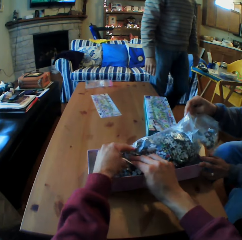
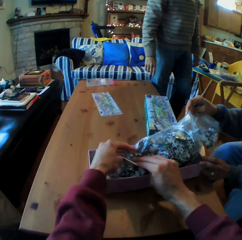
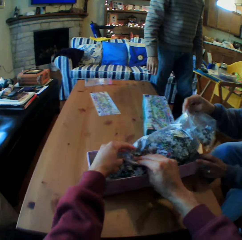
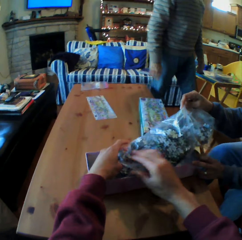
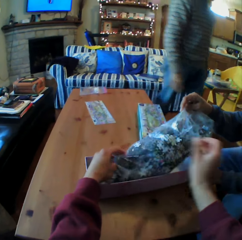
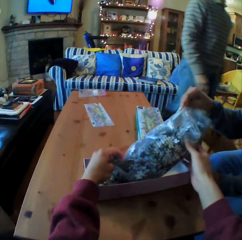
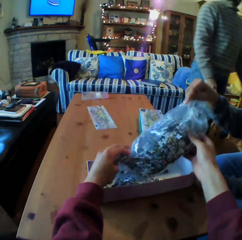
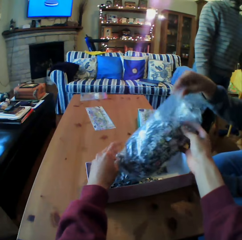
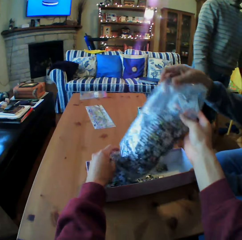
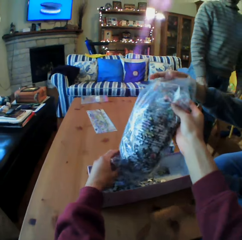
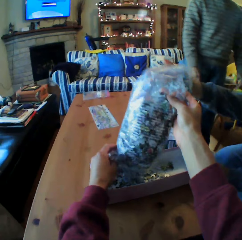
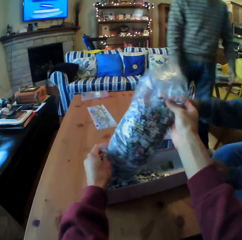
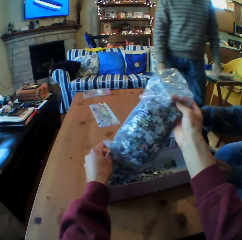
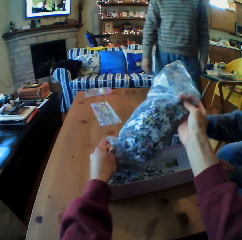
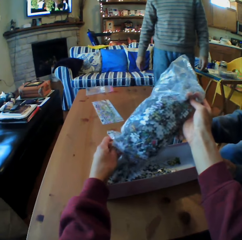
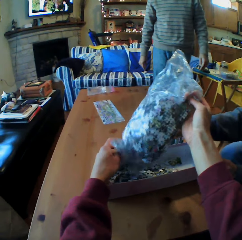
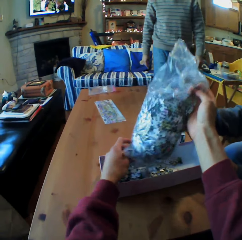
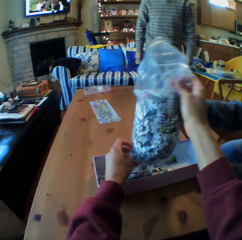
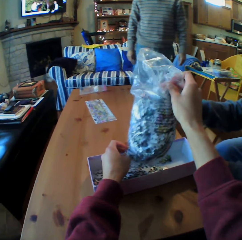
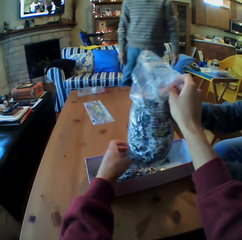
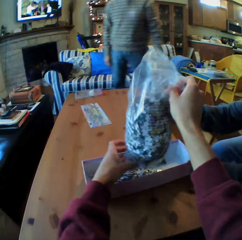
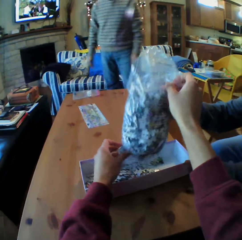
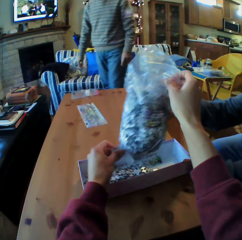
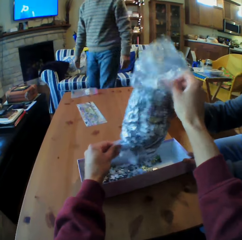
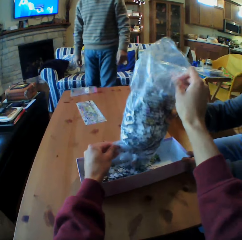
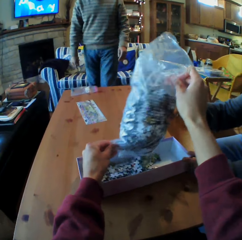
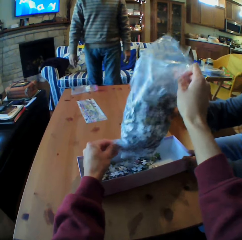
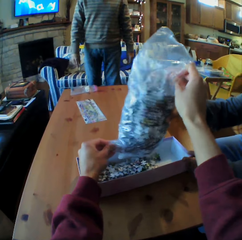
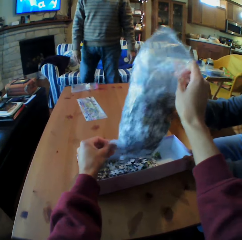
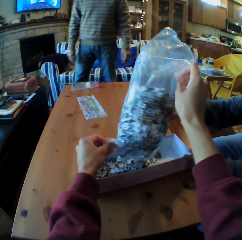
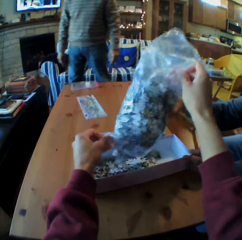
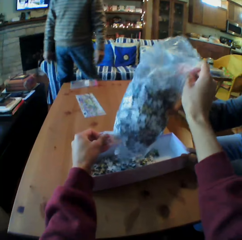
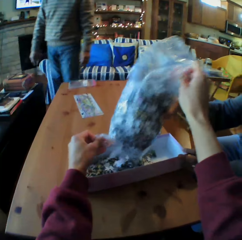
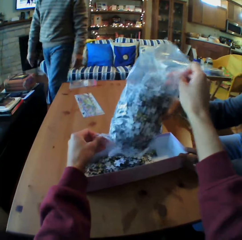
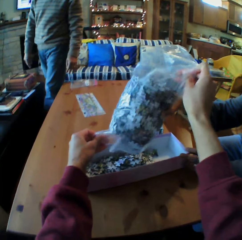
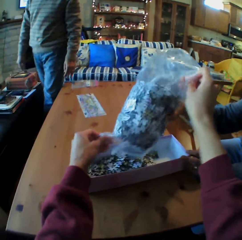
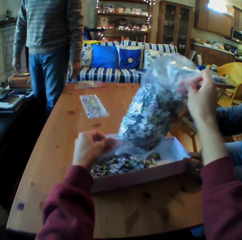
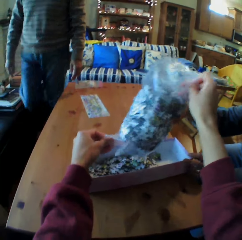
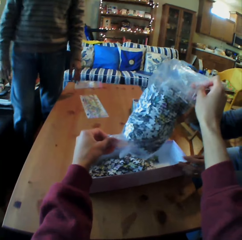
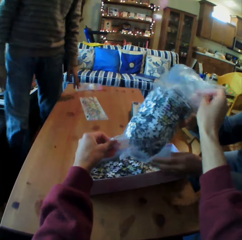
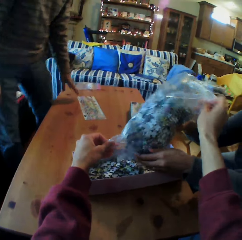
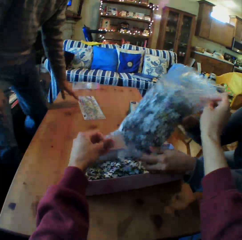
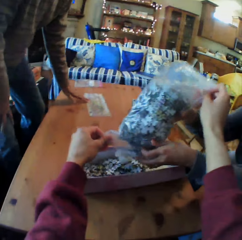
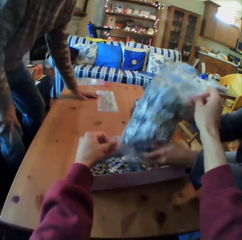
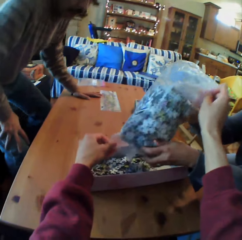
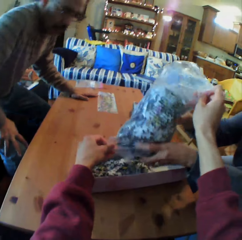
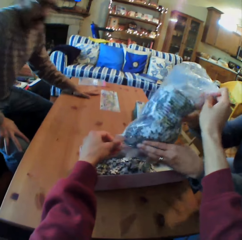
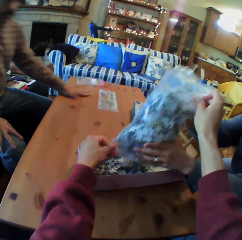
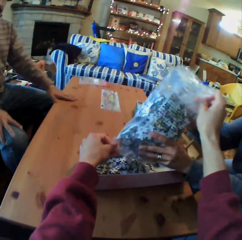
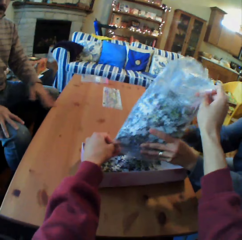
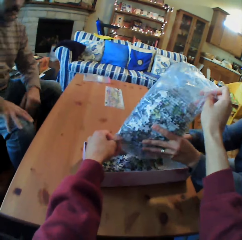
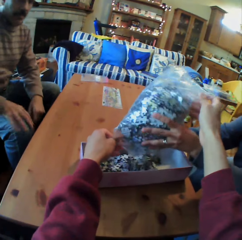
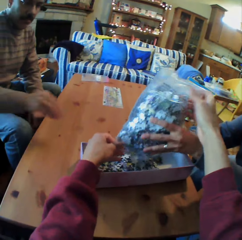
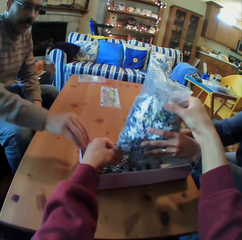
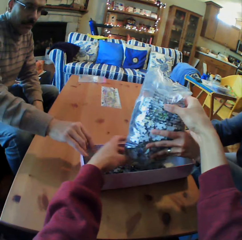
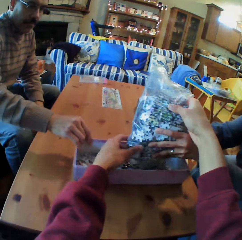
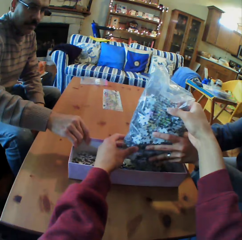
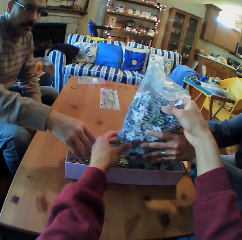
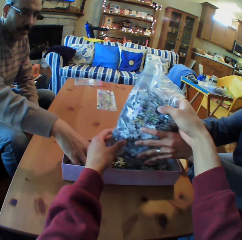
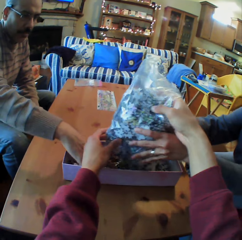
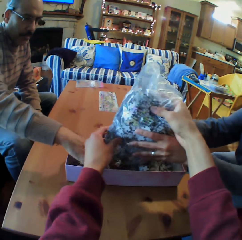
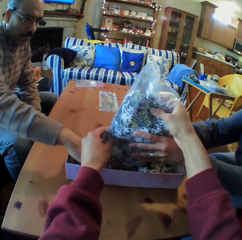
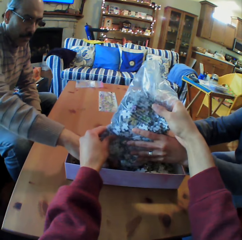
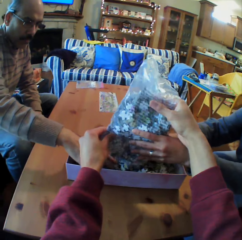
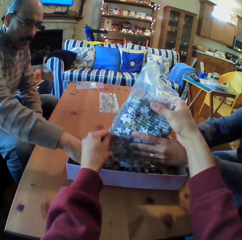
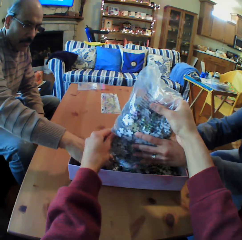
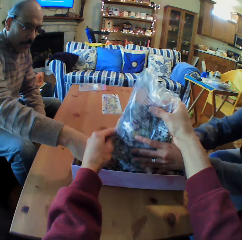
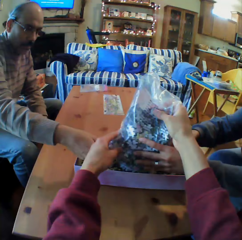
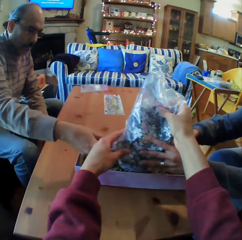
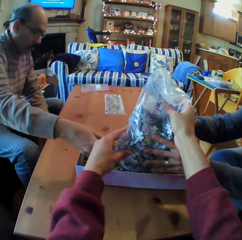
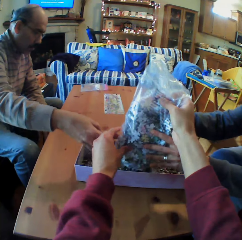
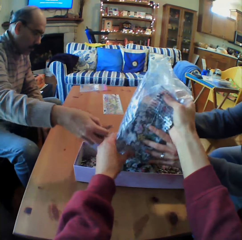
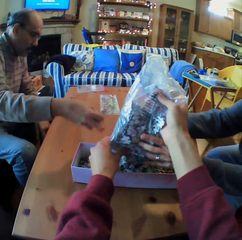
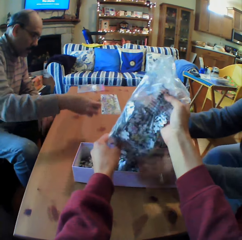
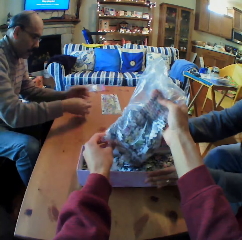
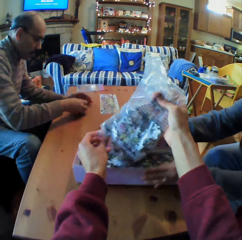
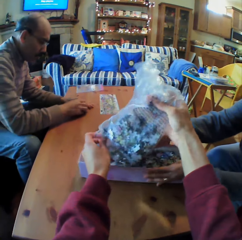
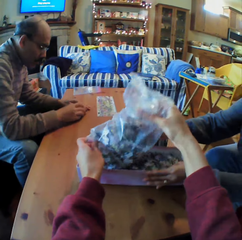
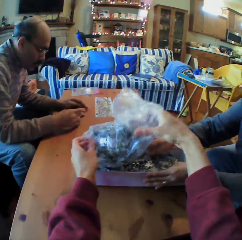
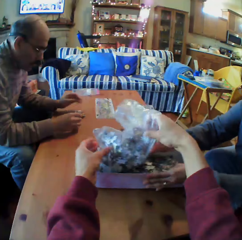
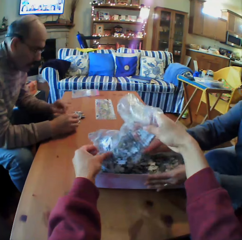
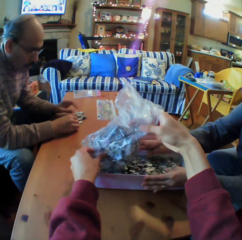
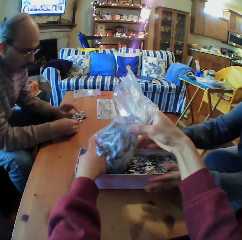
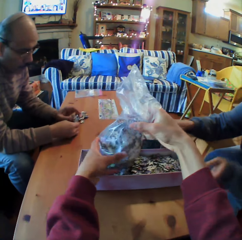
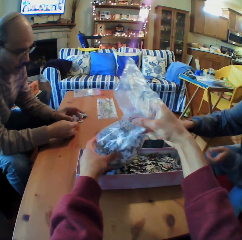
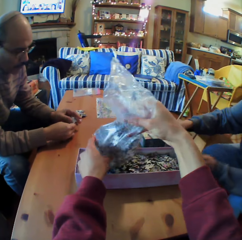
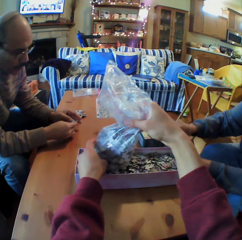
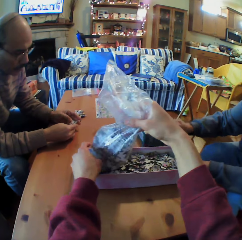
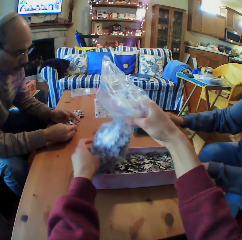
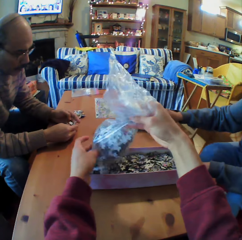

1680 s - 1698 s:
The camera wearer puts the pieces of Jenga in the box. A man sits and picks up puzzle pieces.

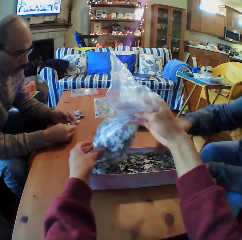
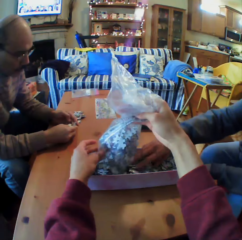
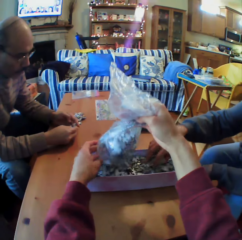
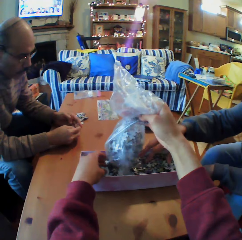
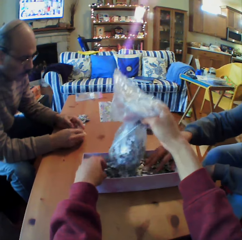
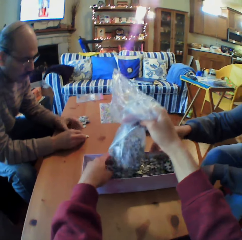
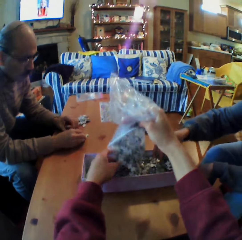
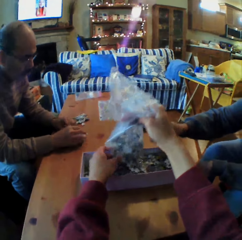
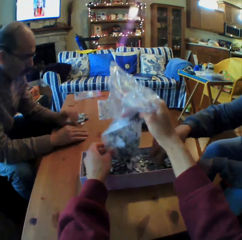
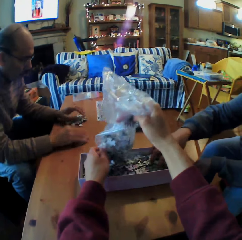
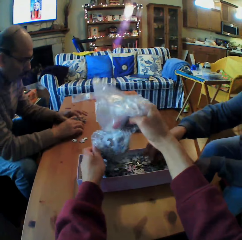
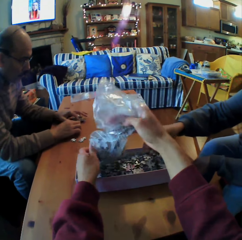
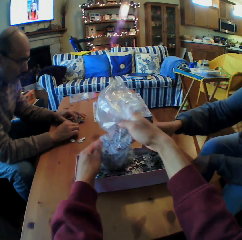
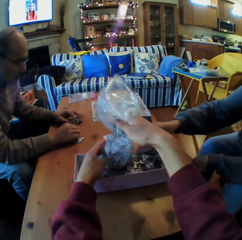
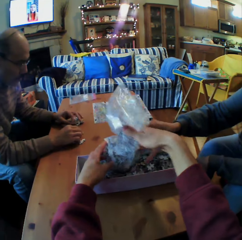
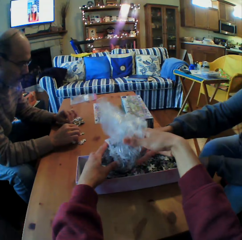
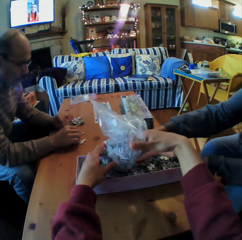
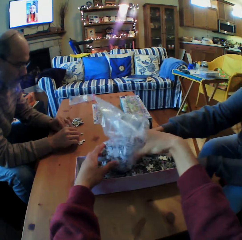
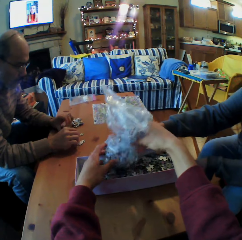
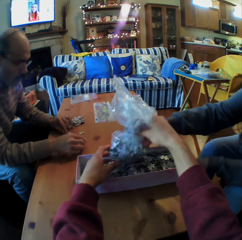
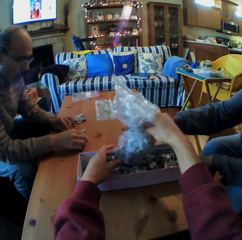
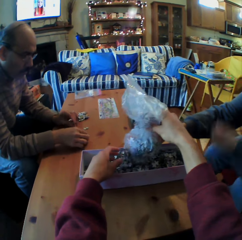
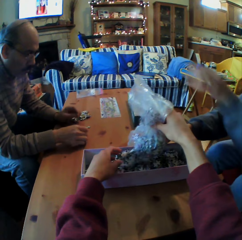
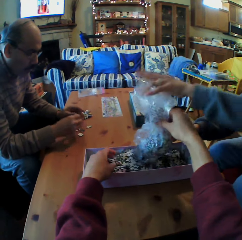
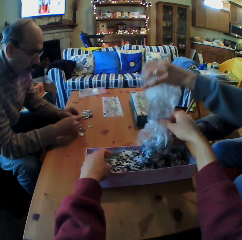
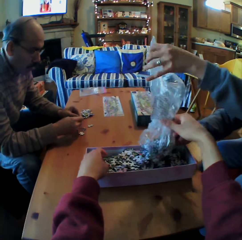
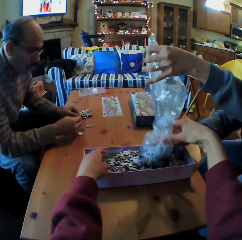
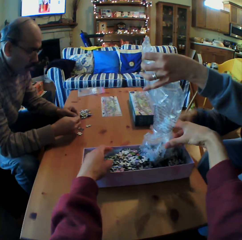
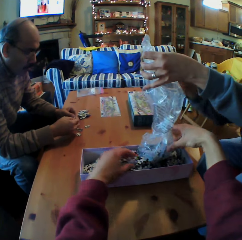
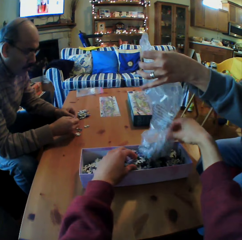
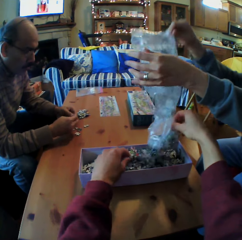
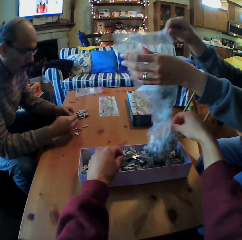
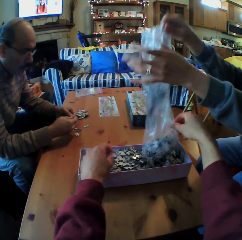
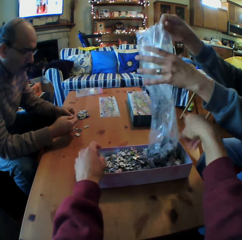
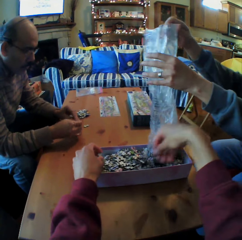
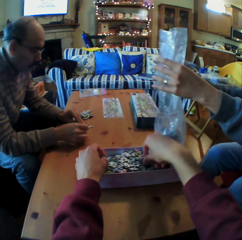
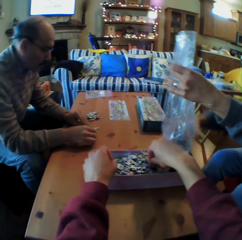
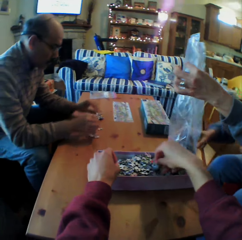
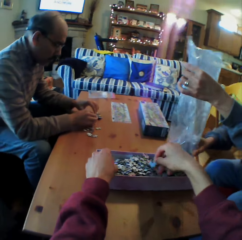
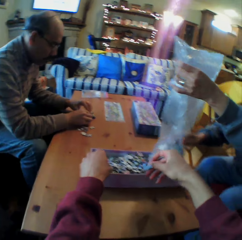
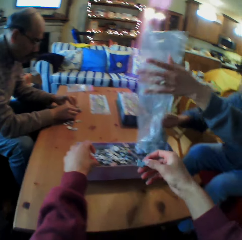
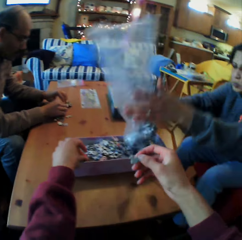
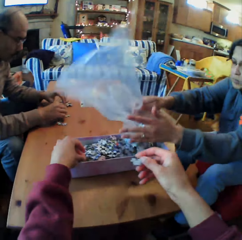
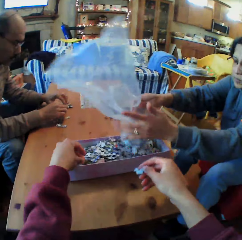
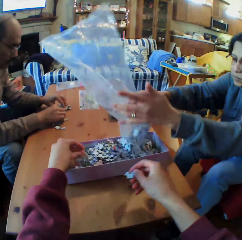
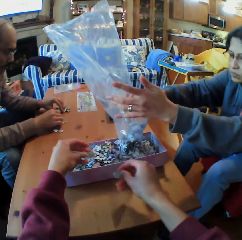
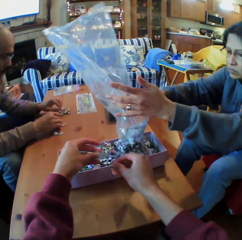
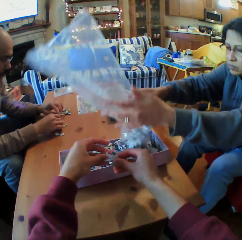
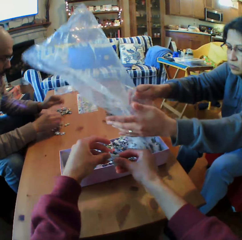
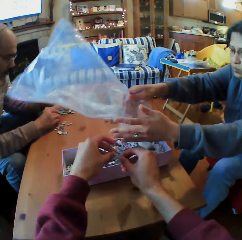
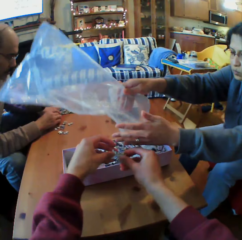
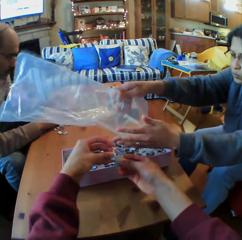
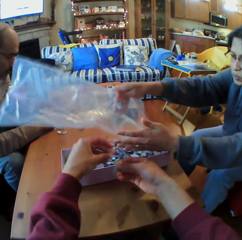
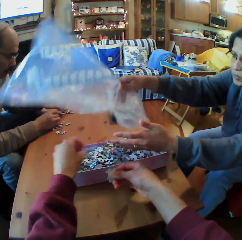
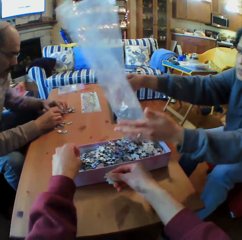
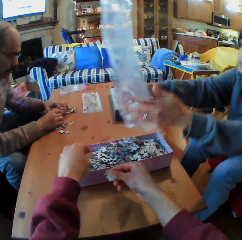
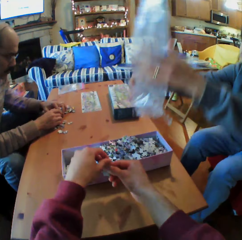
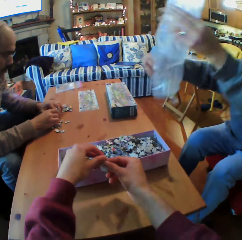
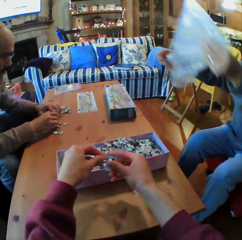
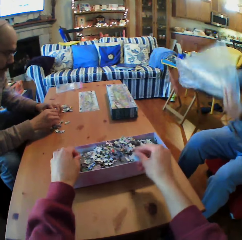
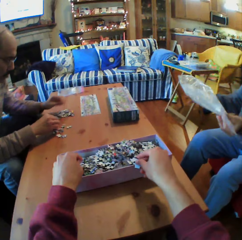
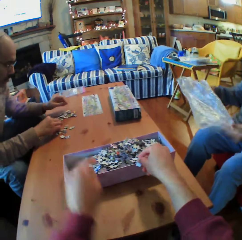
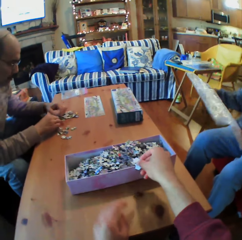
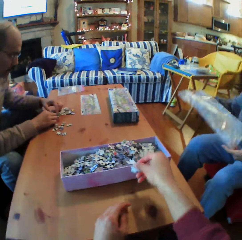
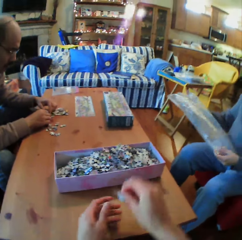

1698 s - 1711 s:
The camera wearer picks up the pieces of Jenga.
